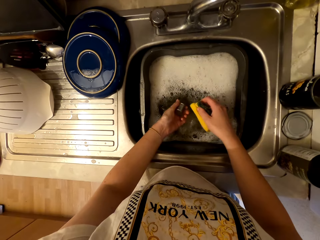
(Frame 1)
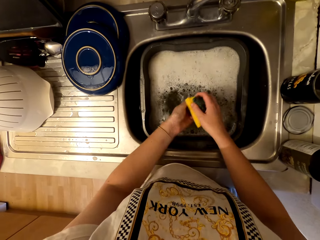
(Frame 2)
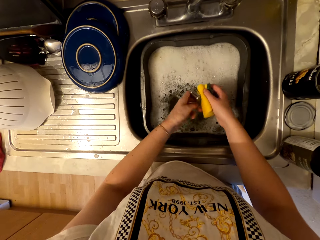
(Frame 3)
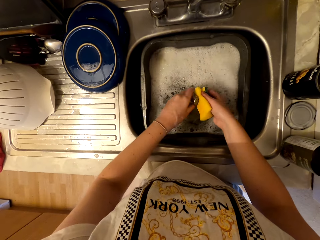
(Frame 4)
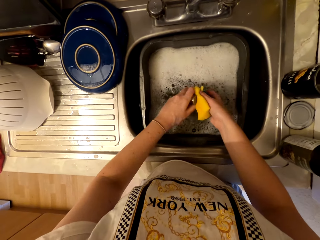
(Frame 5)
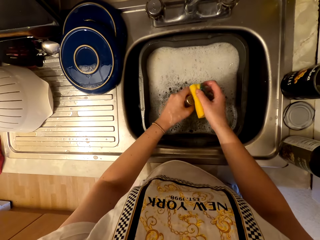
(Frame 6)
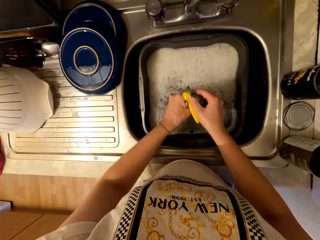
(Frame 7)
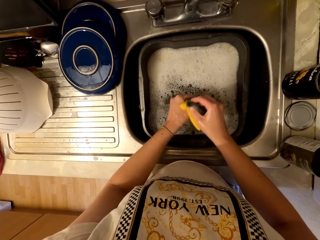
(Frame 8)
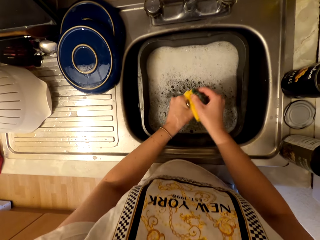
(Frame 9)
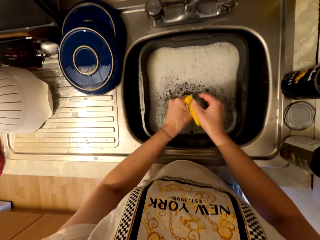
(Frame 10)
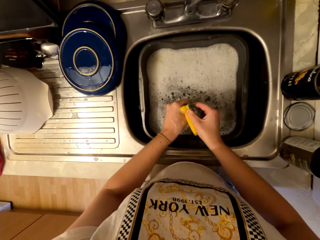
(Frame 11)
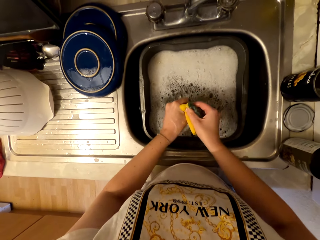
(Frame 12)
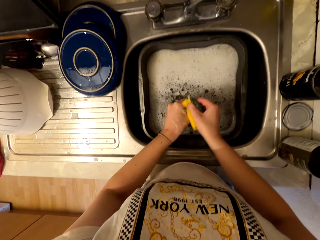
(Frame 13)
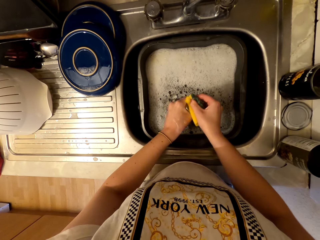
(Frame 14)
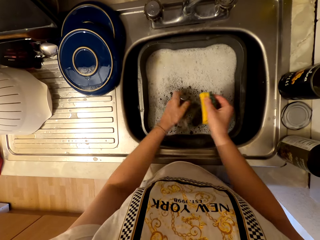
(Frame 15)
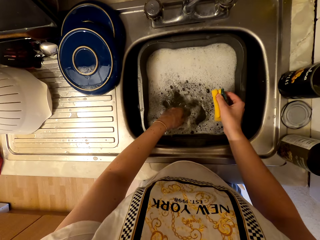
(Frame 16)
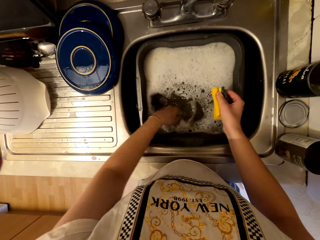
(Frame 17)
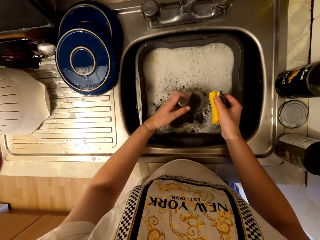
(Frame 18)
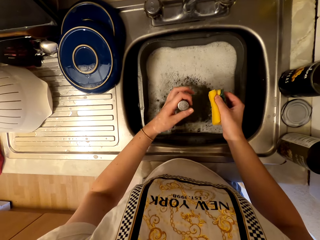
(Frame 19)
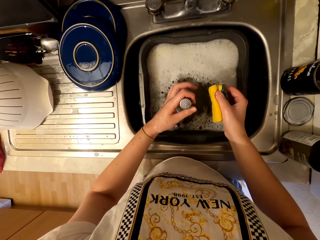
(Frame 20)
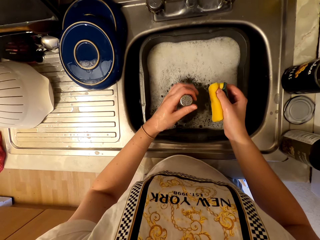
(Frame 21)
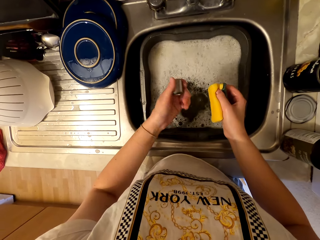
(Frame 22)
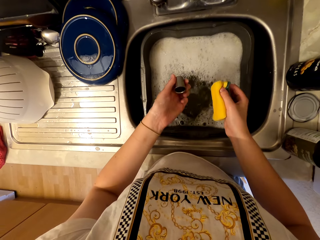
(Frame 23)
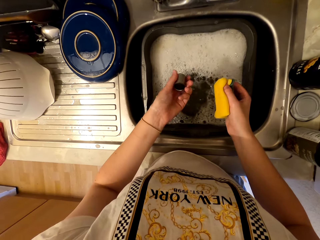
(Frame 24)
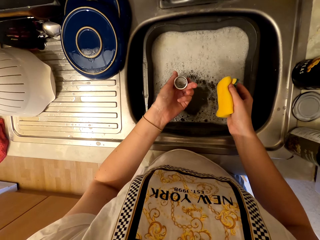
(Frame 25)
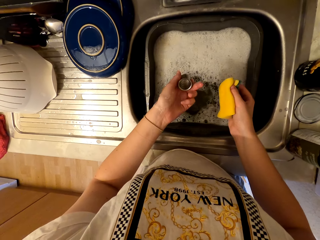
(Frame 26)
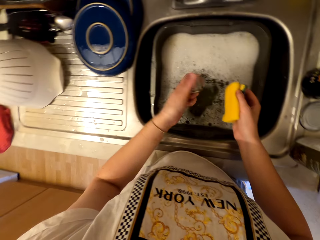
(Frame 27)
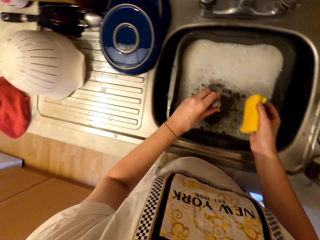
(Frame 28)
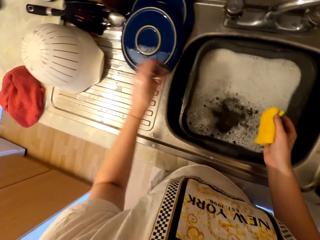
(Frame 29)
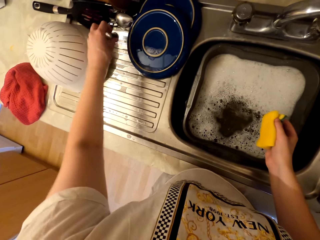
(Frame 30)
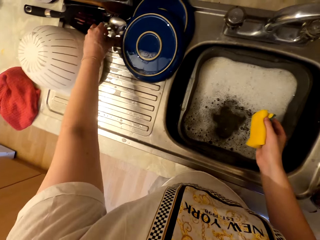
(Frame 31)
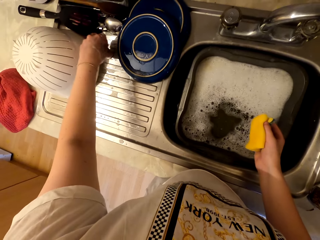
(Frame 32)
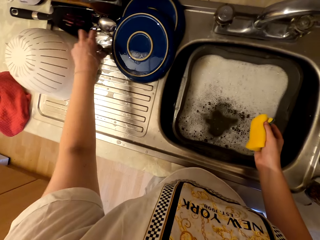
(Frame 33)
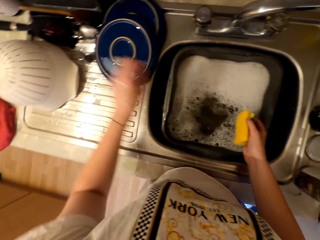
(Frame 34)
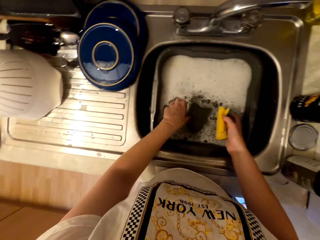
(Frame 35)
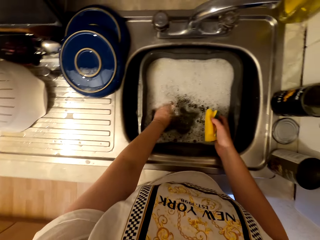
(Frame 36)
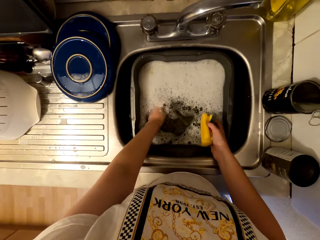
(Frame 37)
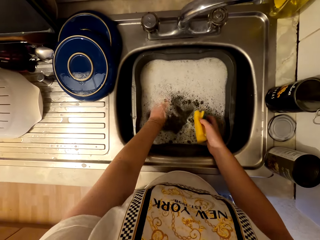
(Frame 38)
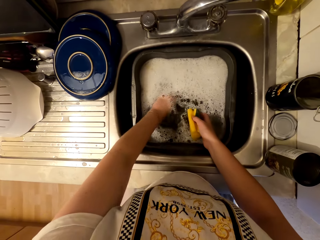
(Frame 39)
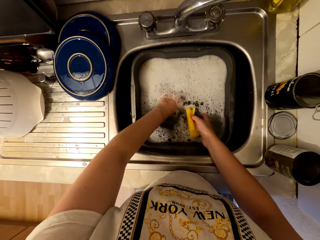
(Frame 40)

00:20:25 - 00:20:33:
The camera wearer inserts something in water. They stare at something. They place something down.

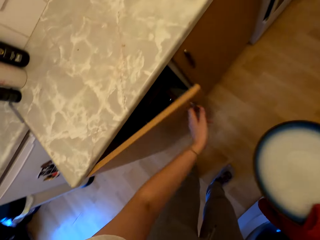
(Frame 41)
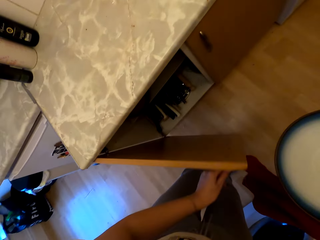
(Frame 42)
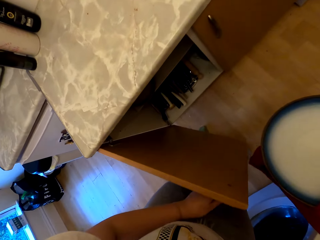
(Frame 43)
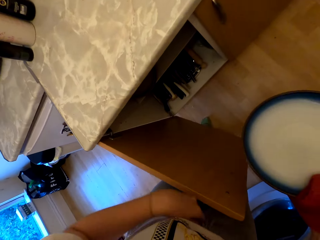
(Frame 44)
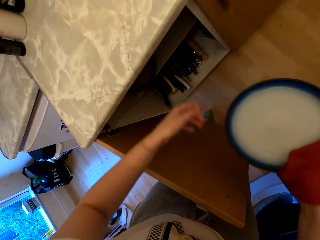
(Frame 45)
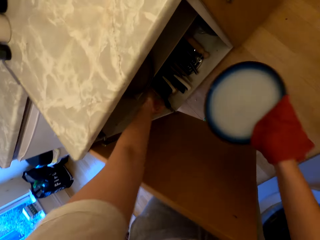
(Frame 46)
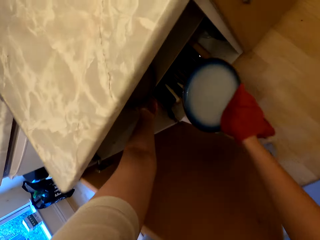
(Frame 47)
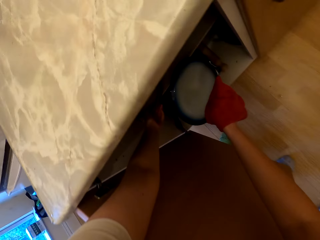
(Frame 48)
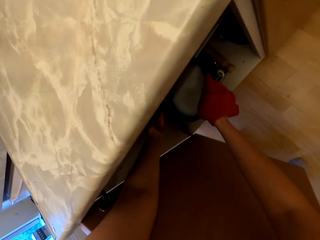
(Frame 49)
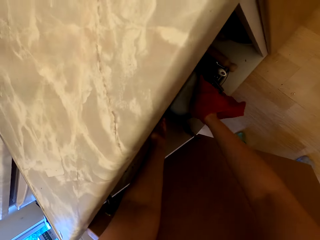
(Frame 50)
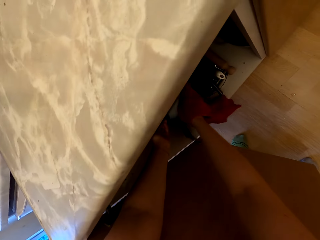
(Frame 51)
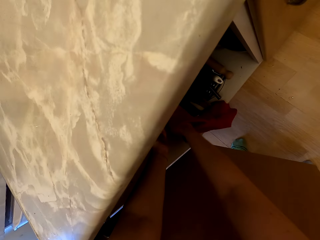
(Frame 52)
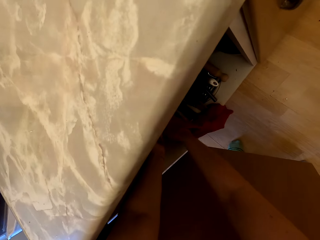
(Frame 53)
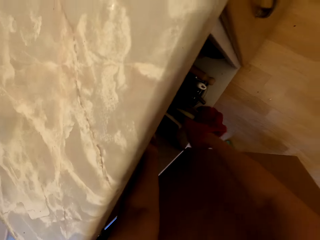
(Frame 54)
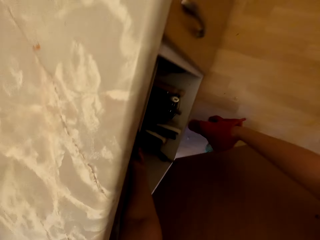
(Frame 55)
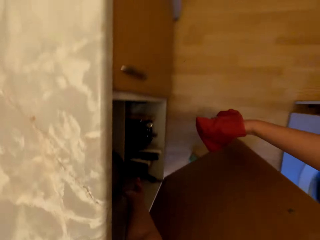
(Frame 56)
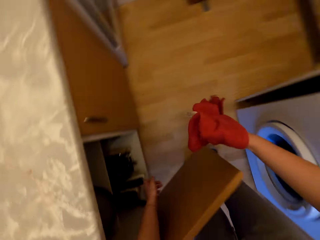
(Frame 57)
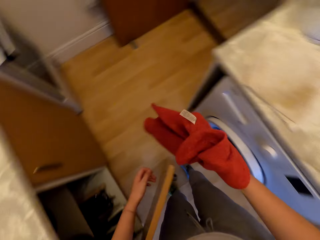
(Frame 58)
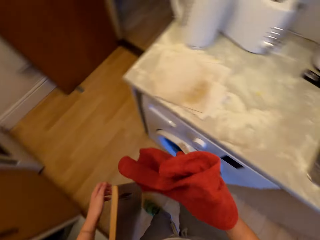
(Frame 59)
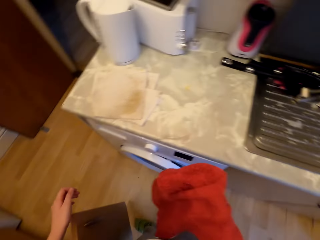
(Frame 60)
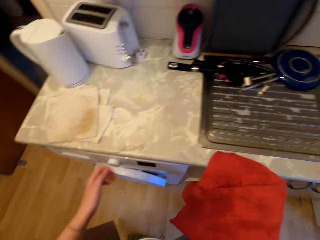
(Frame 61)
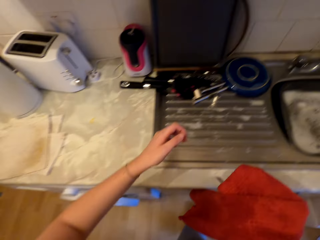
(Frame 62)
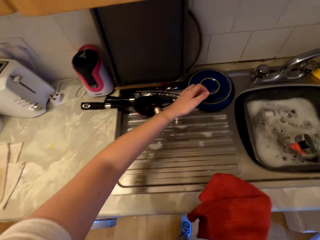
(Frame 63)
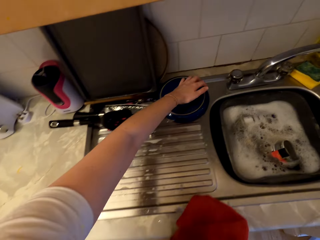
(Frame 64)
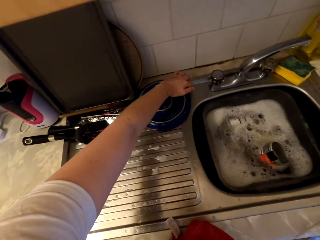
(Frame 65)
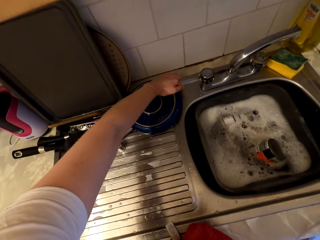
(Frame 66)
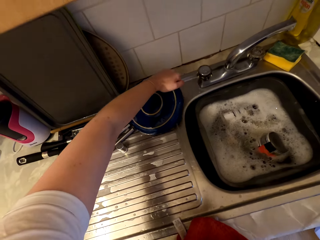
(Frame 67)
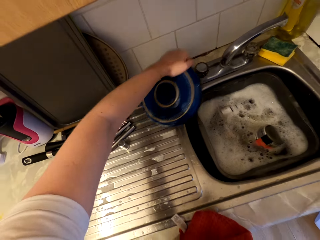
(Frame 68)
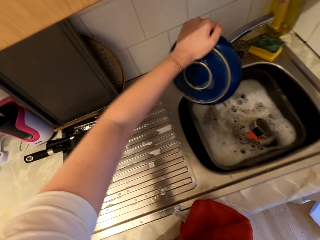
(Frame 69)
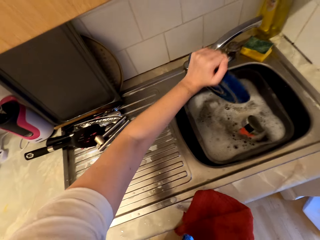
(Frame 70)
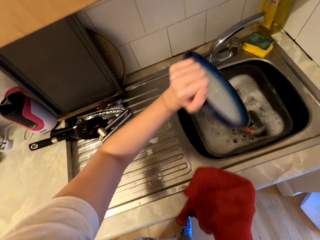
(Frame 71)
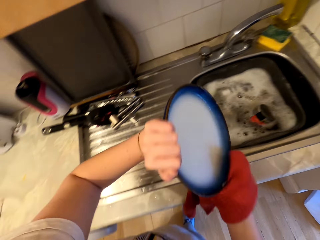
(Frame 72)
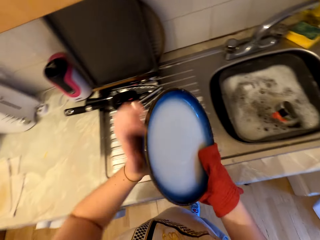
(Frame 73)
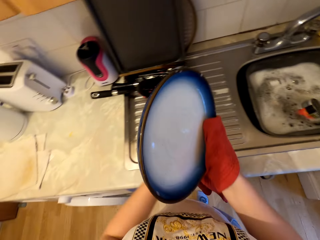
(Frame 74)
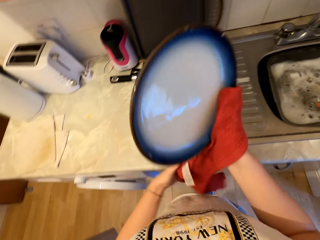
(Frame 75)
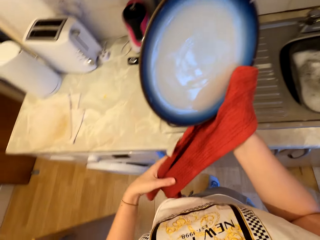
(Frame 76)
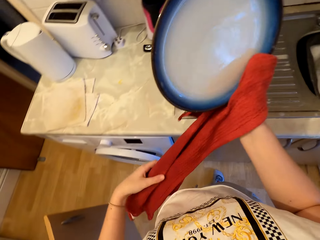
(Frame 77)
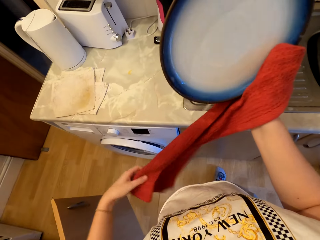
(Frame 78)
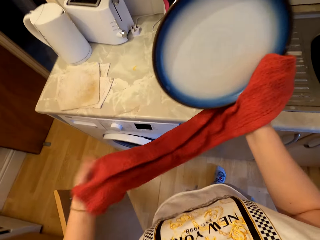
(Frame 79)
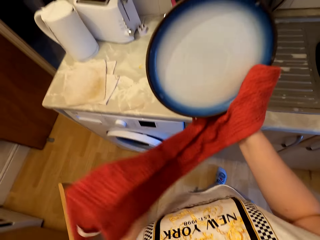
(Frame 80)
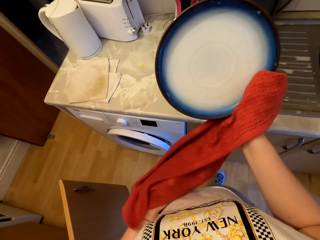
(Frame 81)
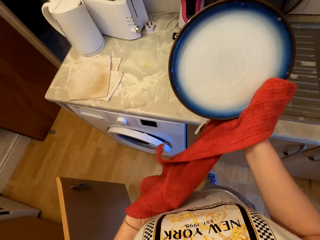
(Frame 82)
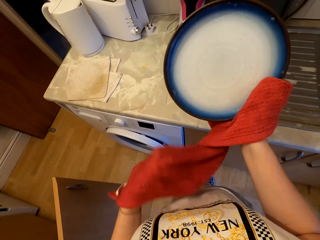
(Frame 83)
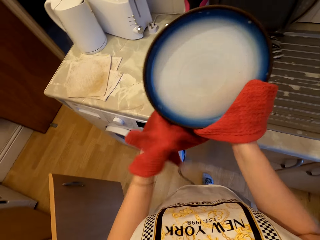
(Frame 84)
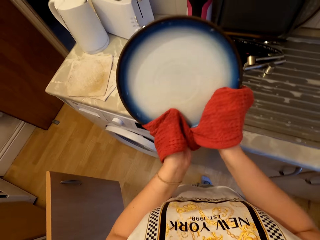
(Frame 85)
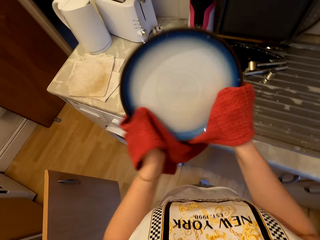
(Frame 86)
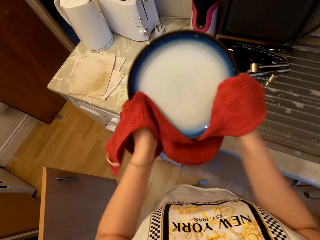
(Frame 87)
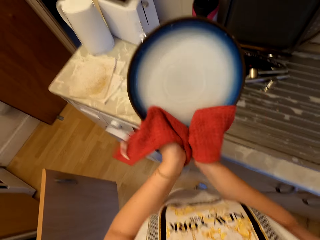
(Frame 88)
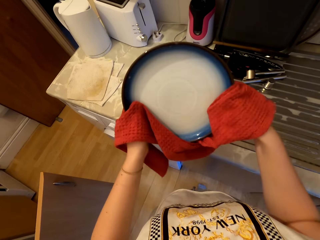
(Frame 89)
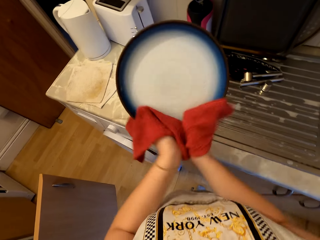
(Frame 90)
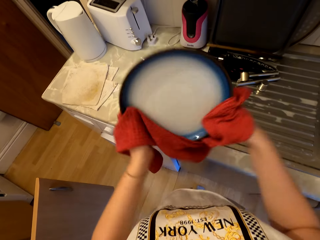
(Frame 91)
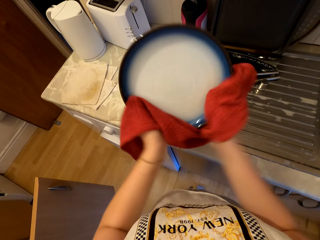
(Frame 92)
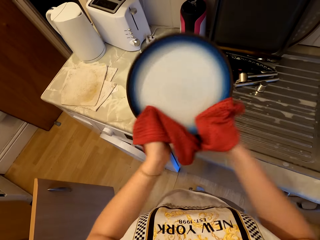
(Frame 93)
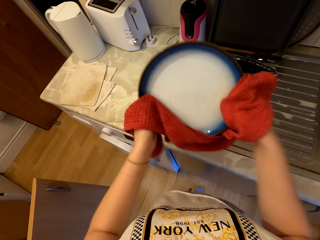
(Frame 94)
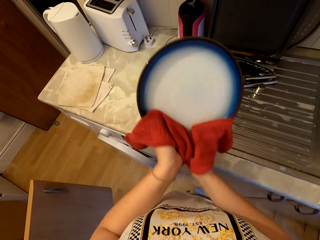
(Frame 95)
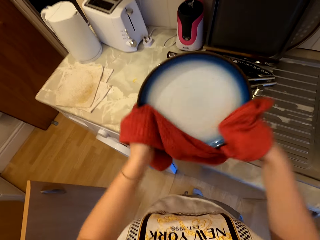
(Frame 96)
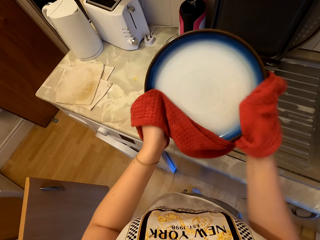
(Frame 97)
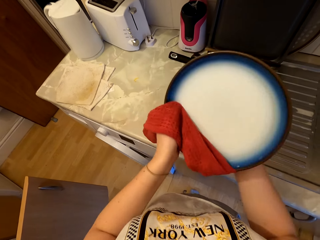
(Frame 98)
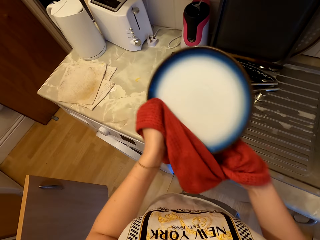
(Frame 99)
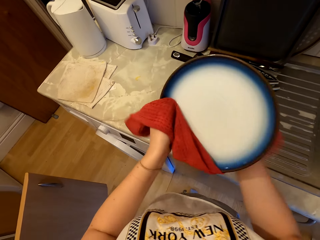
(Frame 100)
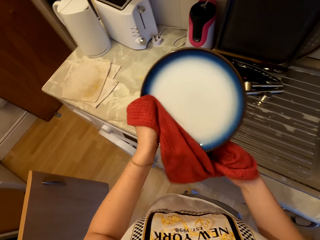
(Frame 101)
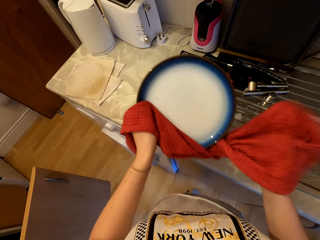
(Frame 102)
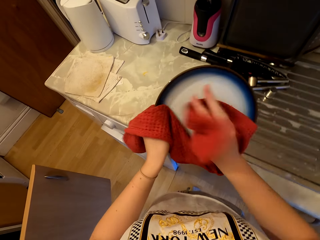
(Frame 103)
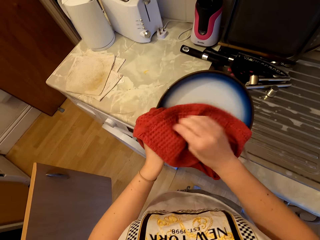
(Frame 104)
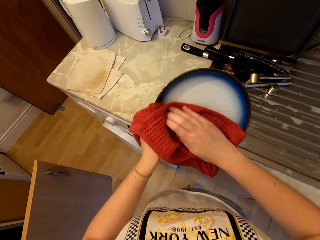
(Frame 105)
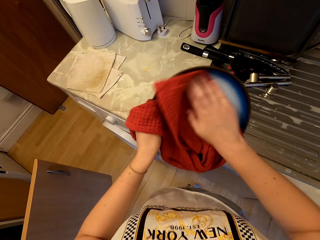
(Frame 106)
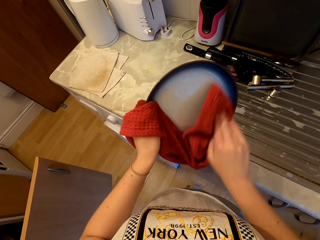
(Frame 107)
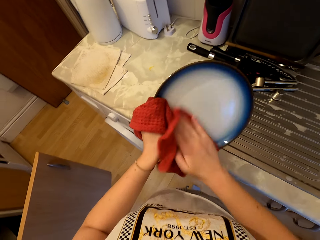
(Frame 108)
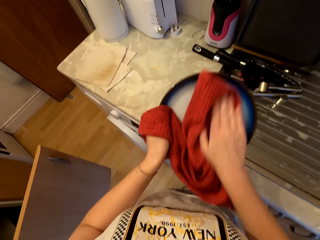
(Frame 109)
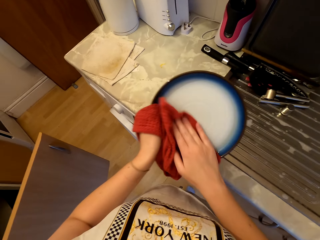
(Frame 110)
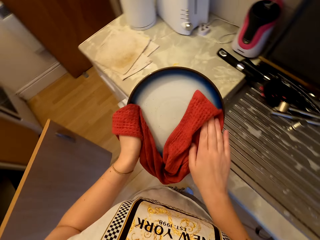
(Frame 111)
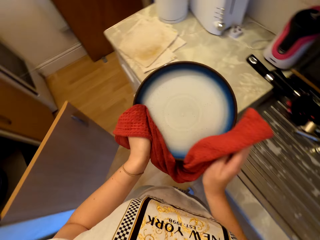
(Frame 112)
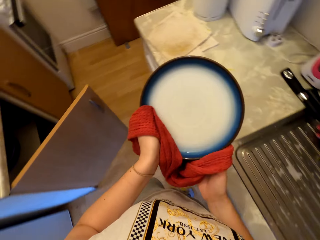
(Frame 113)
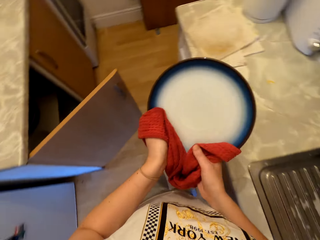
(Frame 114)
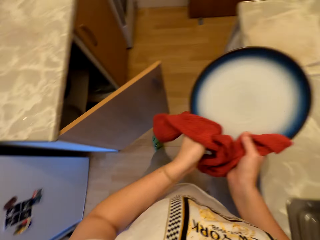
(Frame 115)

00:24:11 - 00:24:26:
The camera wearer opens the kitchen cabinet. They put a plate in the kitchen cabinet. They pick a plate from the sink top. They drain water from the plate. They wipe the plate with a kitchen napkin.
